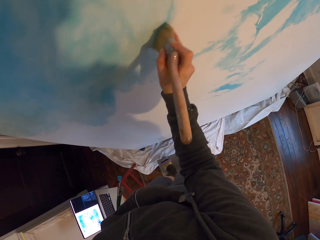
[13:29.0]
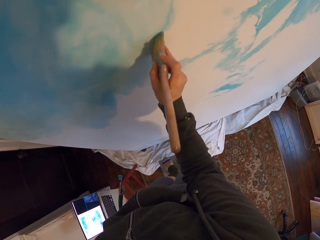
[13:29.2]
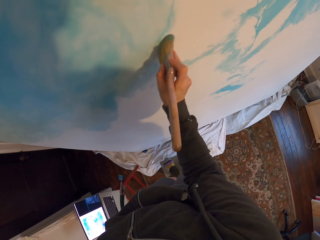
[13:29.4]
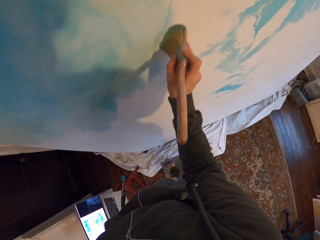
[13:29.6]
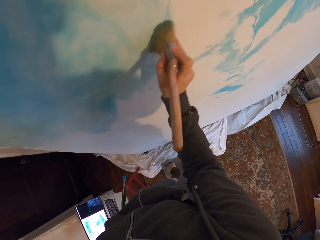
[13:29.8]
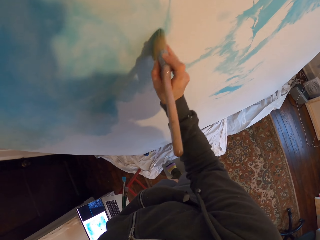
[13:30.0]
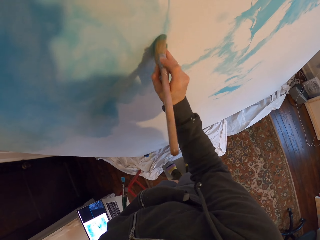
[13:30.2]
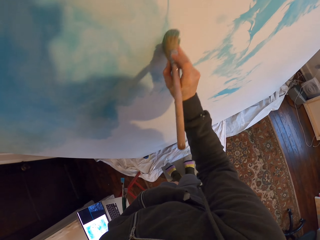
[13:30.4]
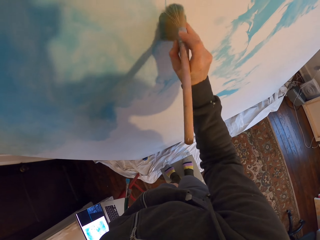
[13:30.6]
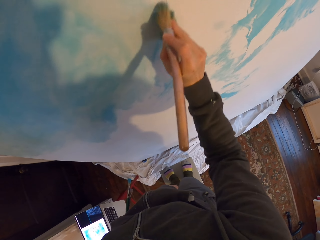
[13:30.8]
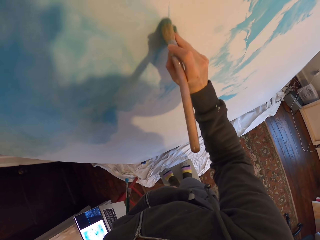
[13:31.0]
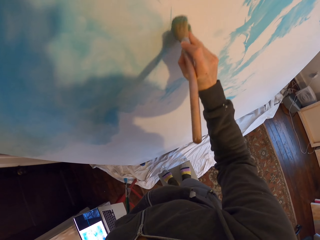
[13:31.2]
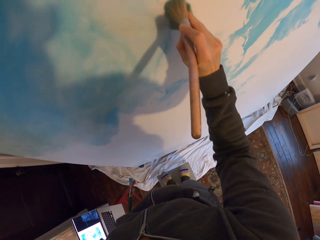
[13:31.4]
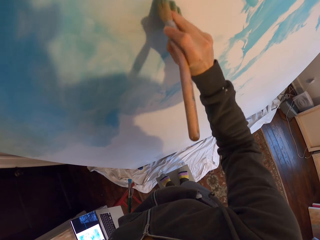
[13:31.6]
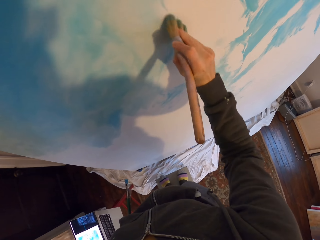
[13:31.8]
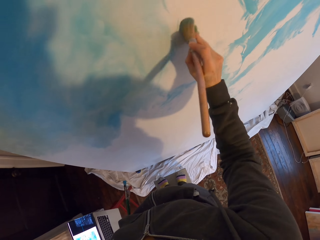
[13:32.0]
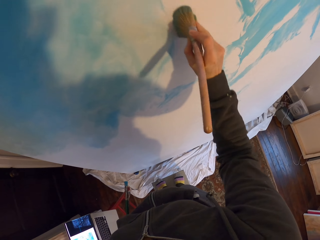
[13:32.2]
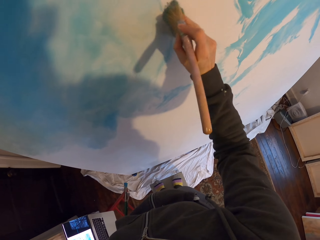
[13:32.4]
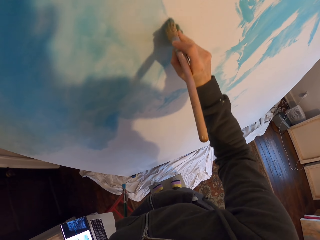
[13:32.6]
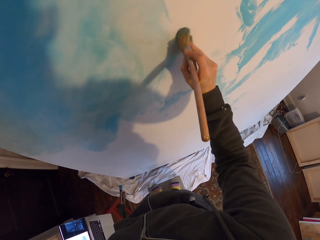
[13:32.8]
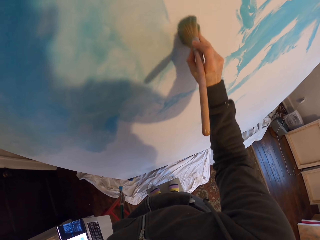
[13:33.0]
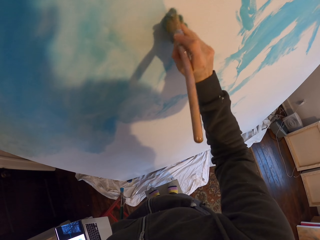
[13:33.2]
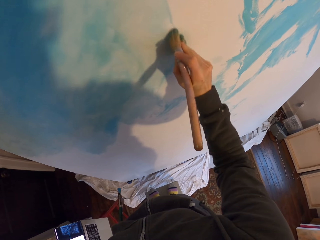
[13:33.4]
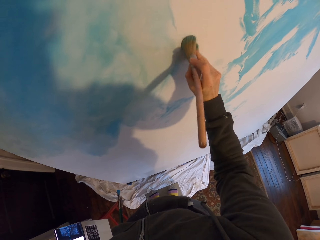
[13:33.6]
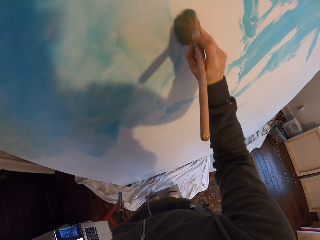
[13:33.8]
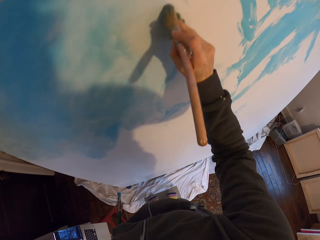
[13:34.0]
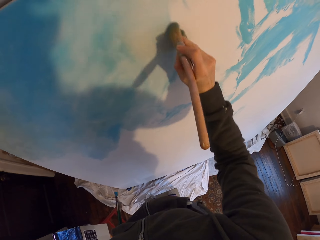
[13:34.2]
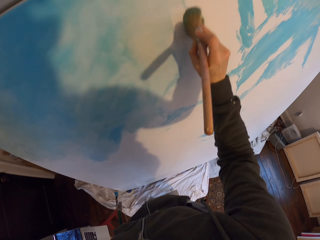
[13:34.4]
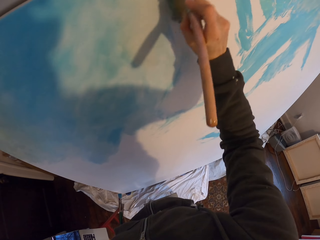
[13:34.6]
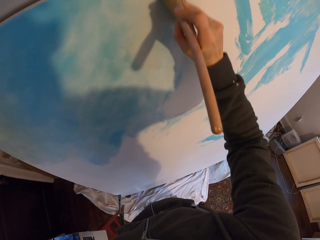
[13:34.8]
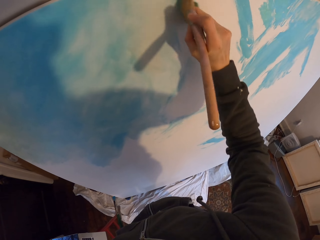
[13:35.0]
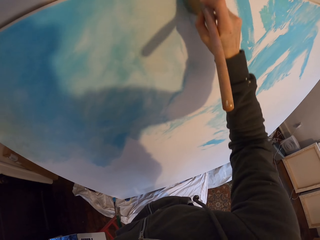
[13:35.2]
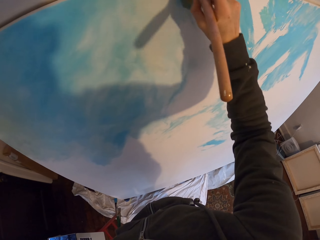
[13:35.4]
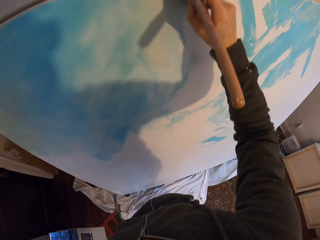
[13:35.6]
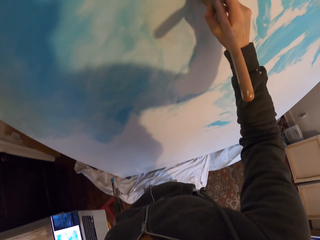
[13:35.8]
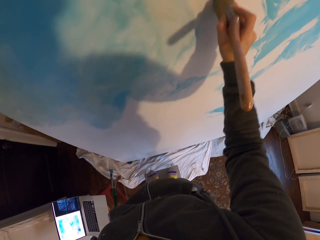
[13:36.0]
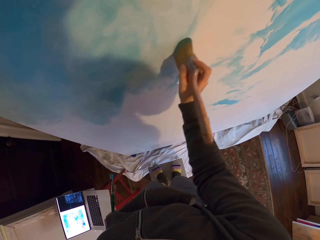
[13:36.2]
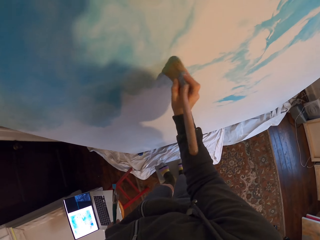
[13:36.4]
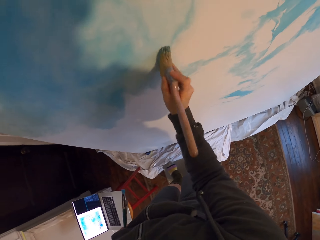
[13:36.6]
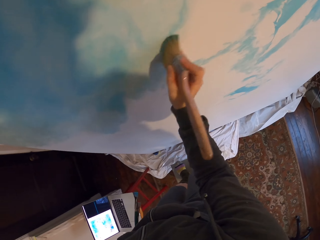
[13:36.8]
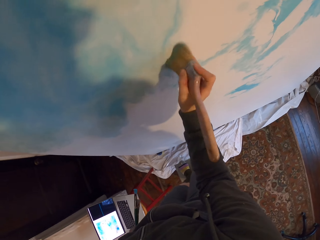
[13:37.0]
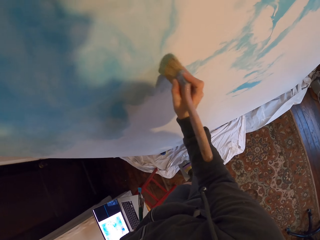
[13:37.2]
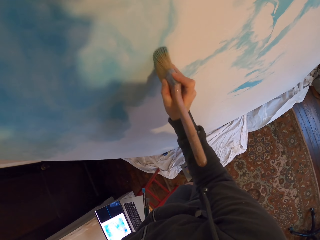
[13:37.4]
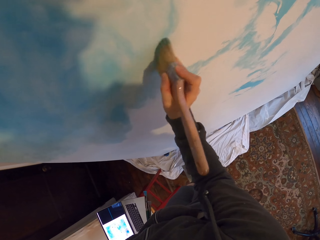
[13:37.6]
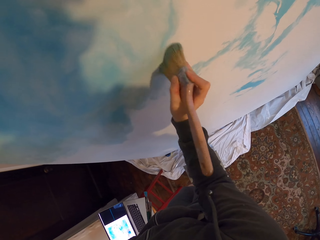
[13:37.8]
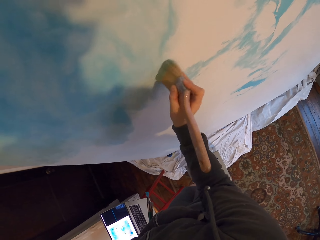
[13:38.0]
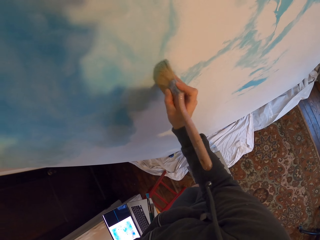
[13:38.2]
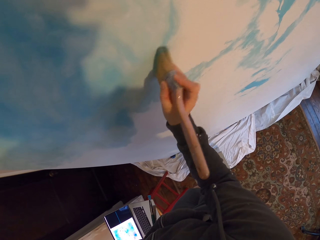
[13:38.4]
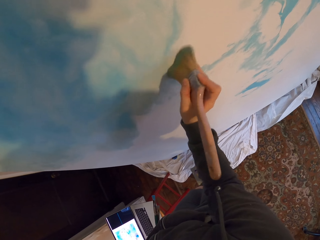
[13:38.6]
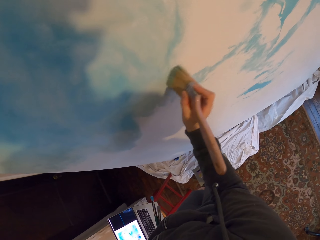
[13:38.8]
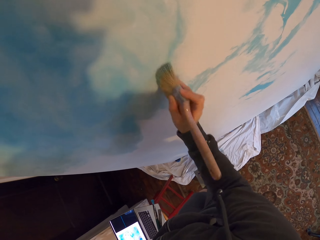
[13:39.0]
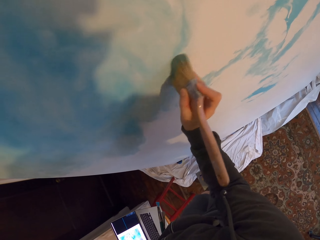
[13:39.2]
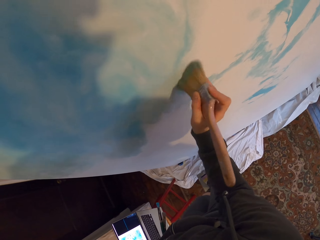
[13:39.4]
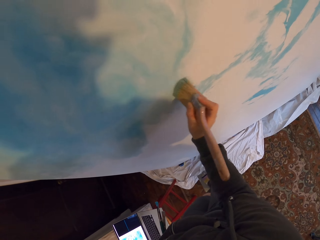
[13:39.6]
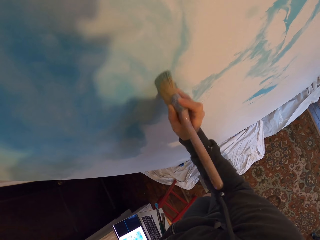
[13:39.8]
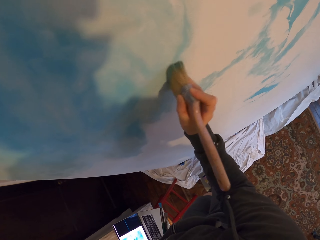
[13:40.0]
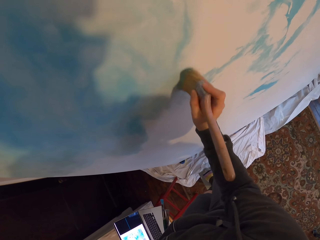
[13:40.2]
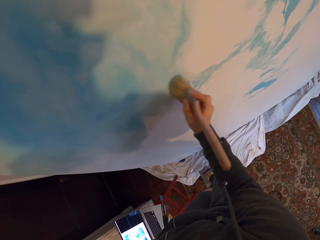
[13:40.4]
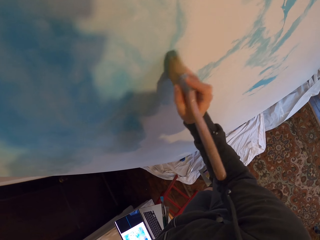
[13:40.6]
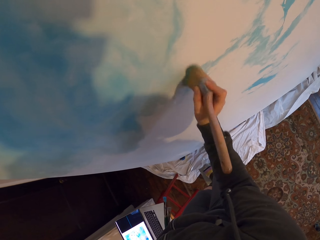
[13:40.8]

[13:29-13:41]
The camera wearer paints the board.

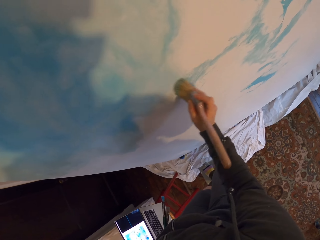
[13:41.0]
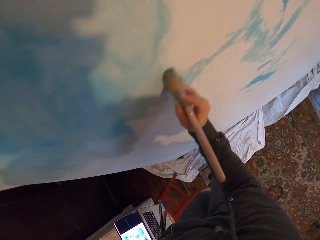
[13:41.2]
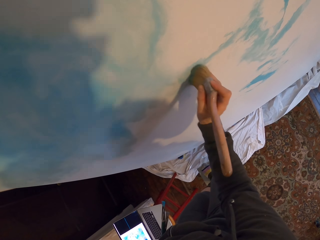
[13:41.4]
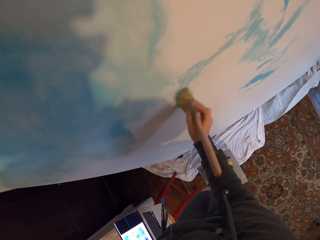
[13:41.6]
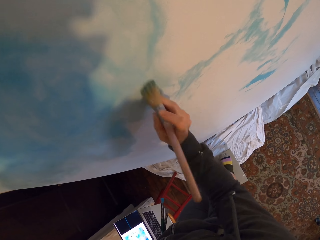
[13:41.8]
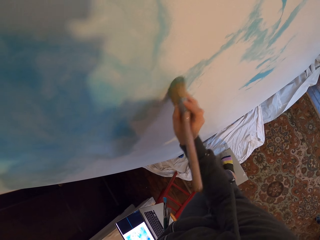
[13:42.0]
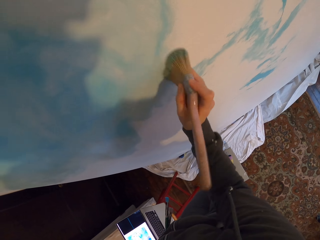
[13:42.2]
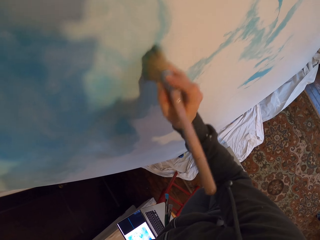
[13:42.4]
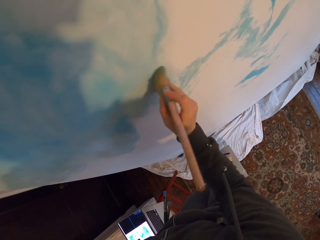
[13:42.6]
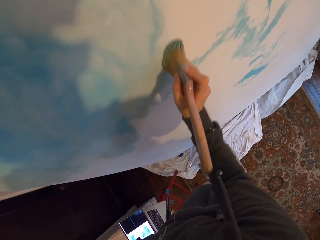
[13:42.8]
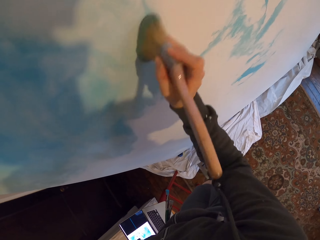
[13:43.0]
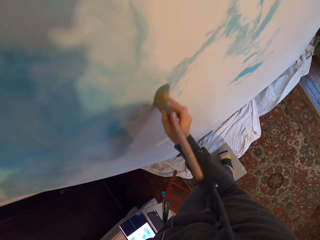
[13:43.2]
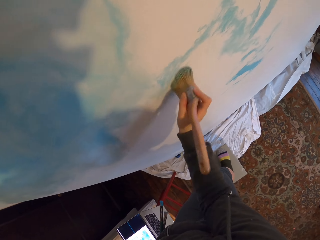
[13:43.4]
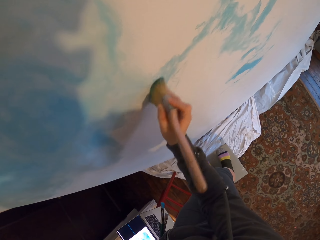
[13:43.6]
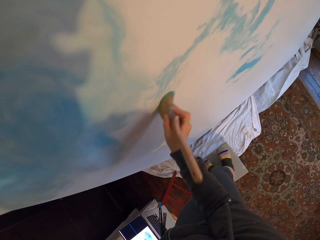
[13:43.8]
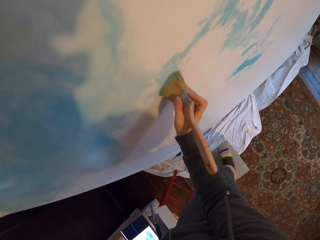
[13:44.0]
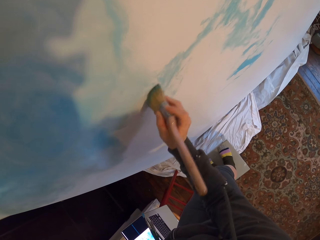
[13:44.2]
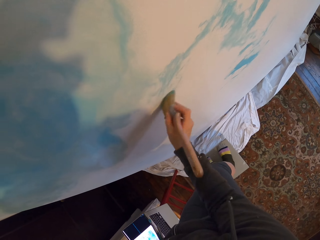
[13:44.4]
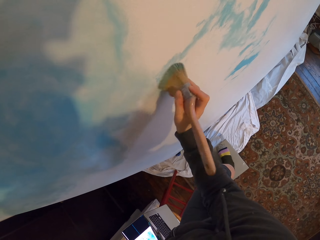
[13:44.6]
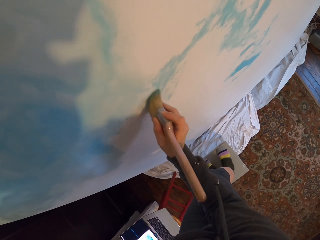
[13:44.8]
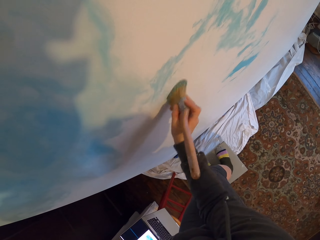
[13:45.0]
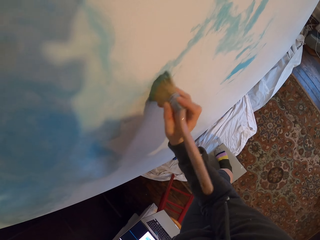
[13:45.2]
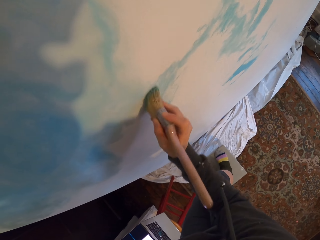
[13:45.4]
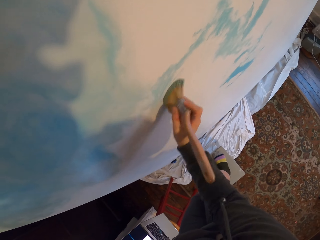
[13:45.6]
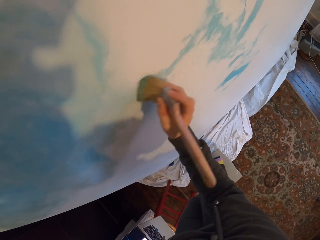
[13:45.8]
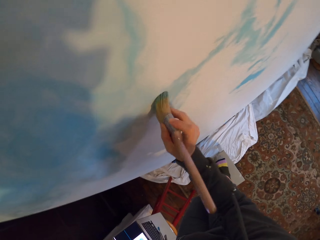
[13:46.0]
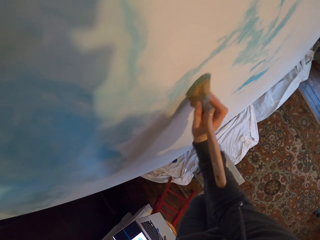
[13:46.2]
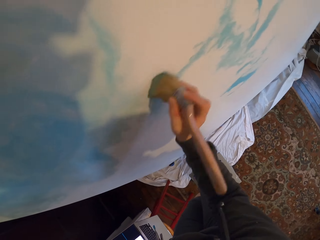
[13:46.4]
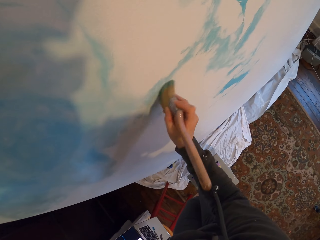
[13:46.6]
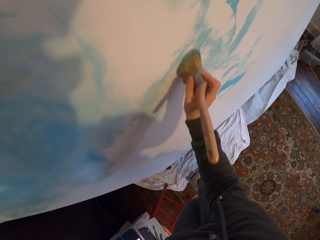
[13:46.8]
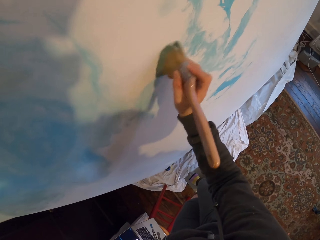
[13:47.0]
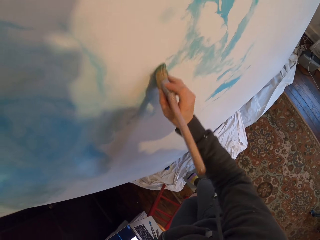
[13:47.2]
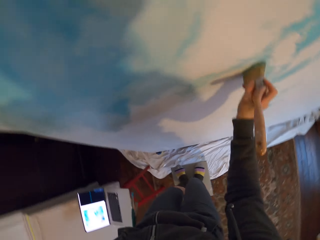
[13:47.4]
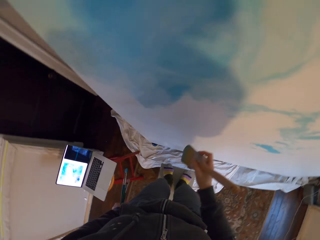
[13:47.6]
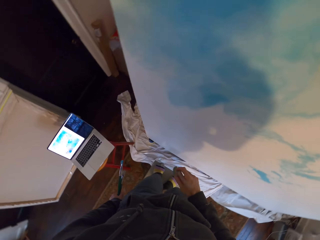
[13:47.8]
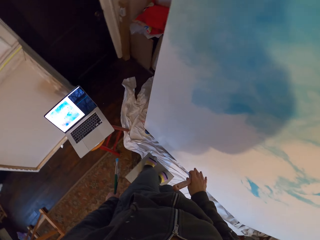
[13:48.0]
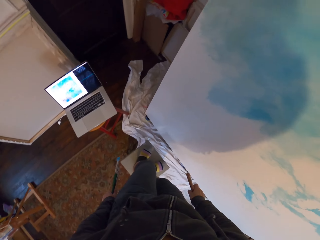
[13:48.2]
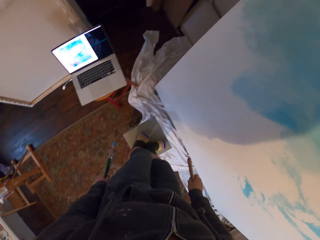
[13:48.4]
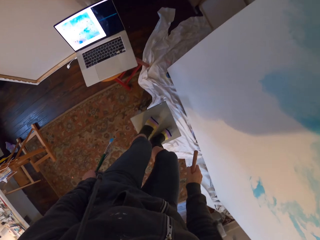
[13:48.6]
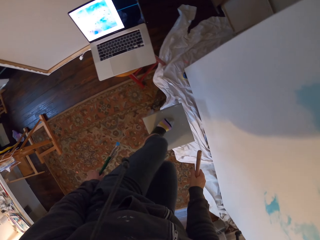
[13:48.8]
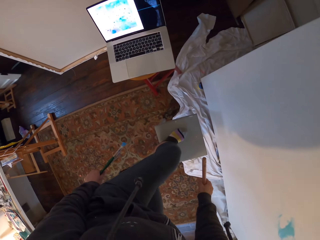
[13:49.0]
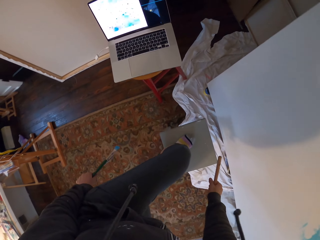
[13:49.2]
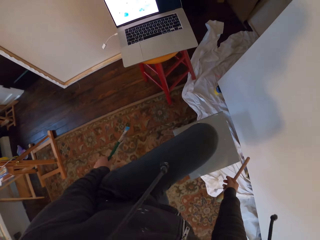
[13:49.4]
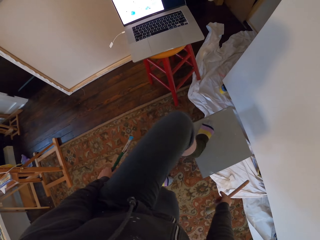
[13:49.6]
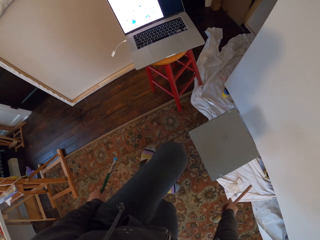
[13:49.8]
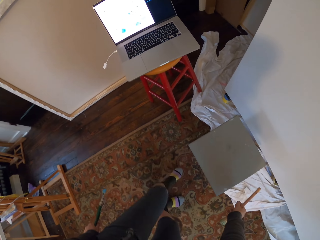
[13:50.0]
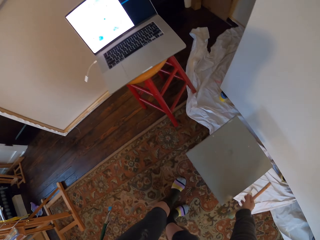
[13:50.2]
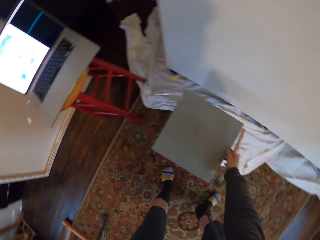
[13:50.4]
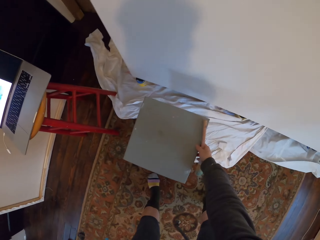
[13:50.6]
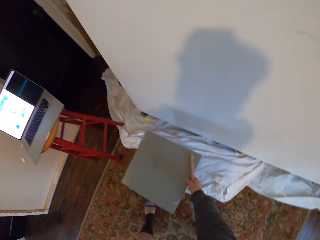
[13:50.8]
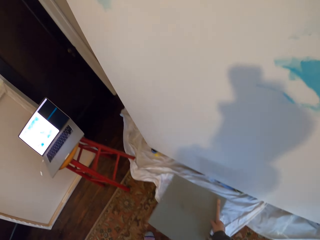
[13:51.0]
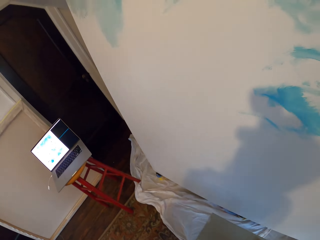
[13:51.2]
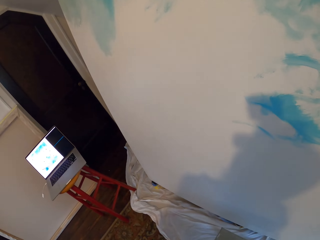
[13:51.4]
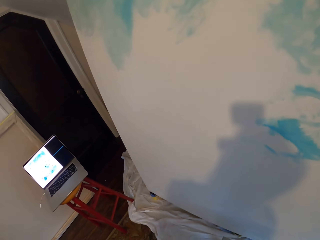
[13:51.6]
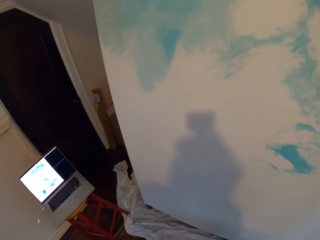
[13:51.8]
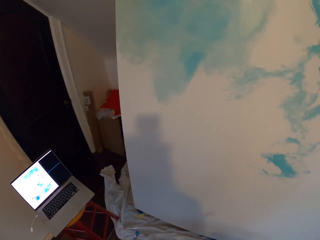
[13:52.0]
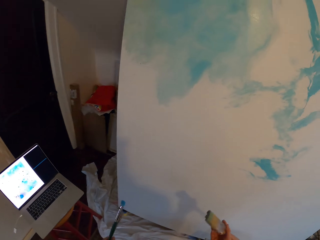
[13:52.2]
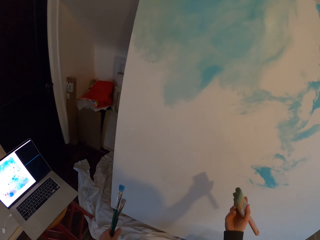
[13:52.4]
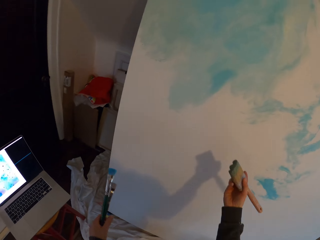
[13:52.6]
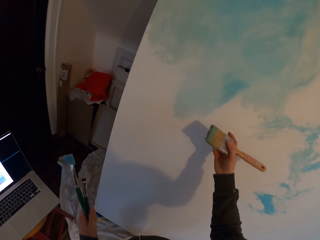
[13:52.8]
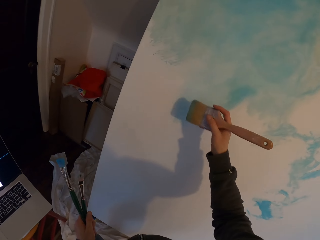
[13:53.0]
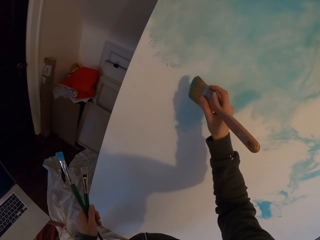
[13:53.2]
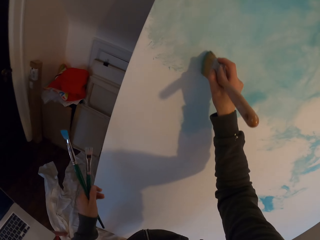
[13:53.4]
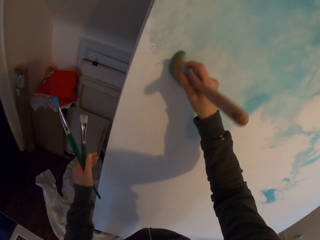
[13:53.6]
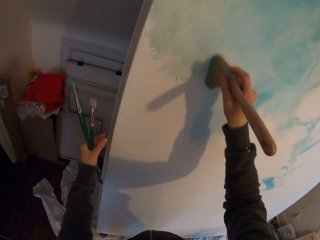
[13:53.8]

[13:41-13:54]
The camera wearer looks at the laptop. They climb down a stool, move the stool and look at the laptop.
